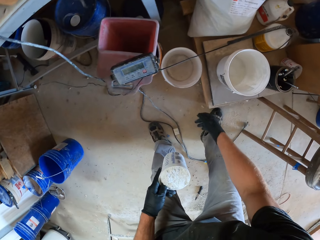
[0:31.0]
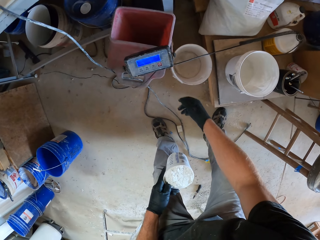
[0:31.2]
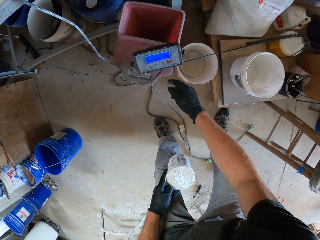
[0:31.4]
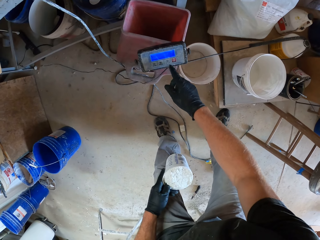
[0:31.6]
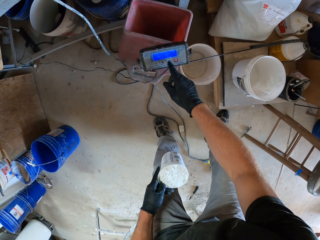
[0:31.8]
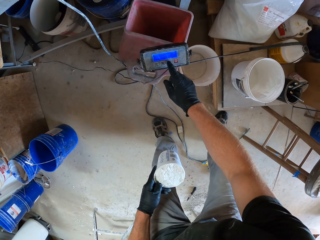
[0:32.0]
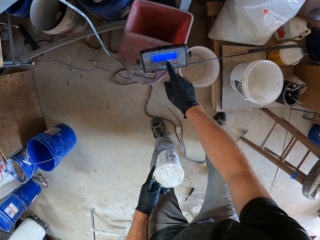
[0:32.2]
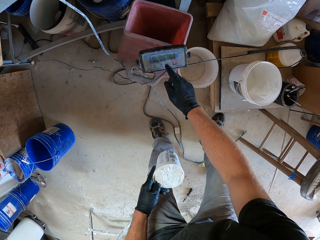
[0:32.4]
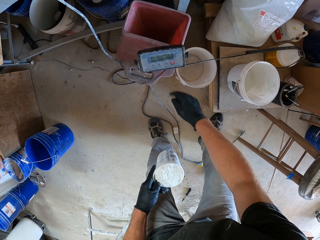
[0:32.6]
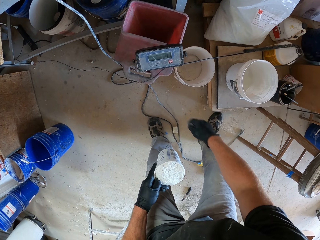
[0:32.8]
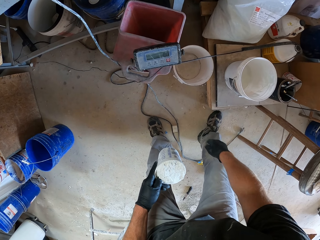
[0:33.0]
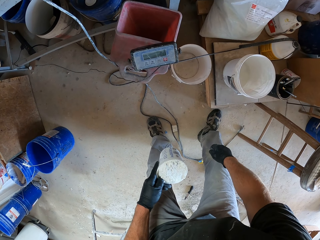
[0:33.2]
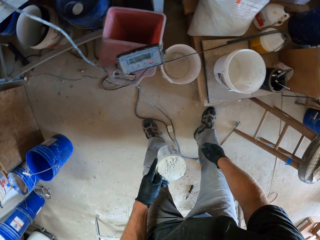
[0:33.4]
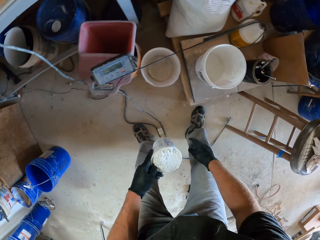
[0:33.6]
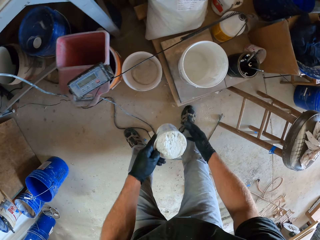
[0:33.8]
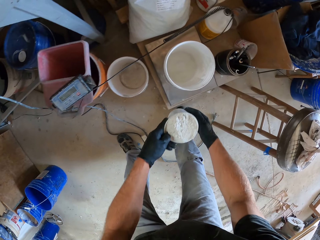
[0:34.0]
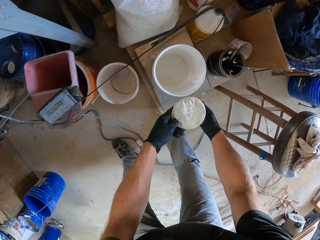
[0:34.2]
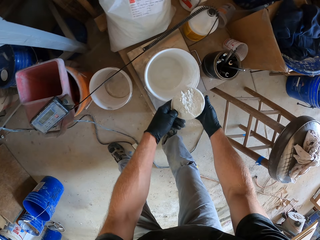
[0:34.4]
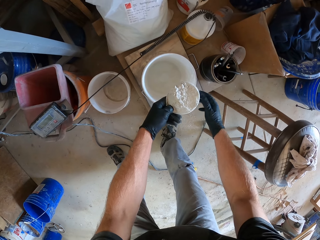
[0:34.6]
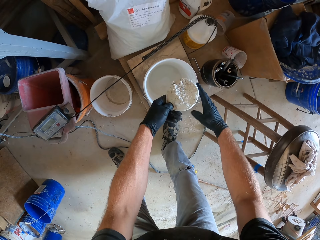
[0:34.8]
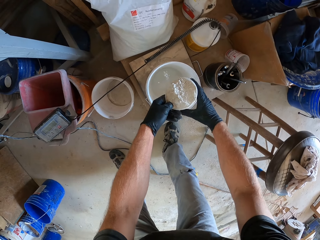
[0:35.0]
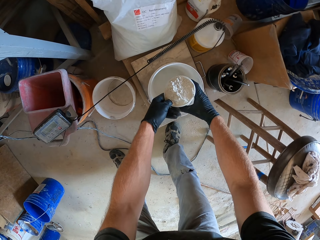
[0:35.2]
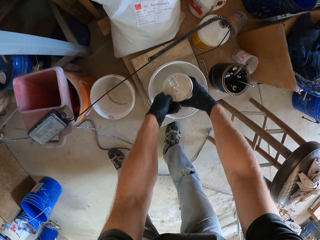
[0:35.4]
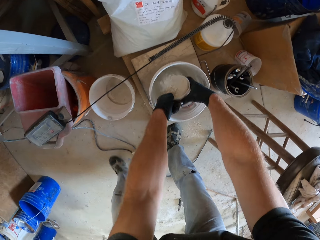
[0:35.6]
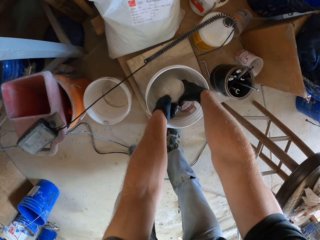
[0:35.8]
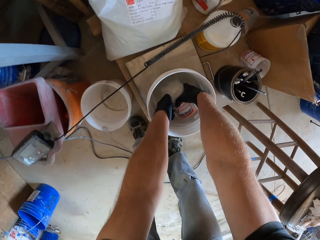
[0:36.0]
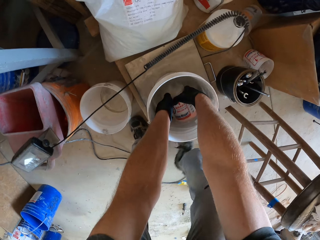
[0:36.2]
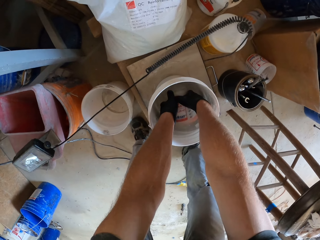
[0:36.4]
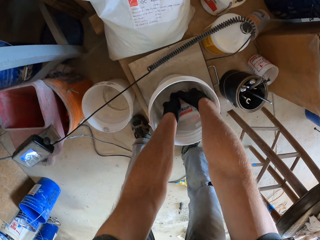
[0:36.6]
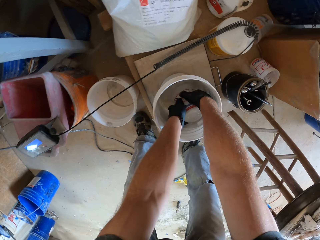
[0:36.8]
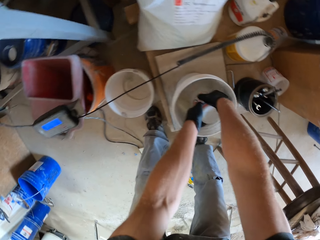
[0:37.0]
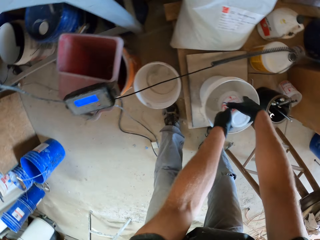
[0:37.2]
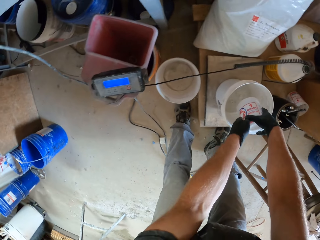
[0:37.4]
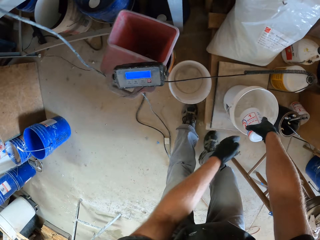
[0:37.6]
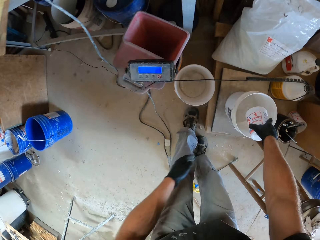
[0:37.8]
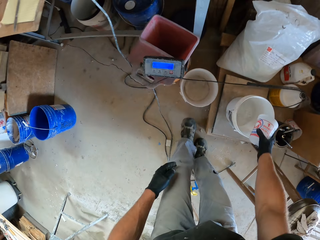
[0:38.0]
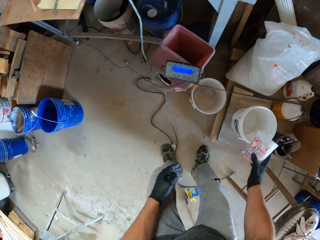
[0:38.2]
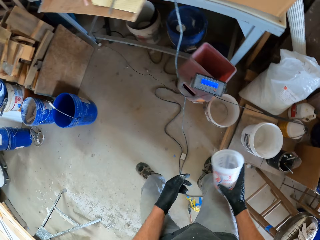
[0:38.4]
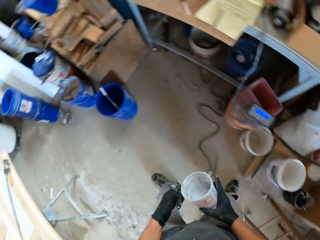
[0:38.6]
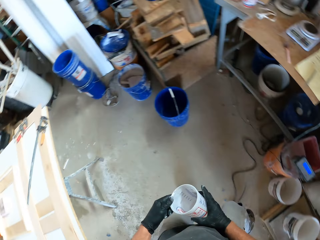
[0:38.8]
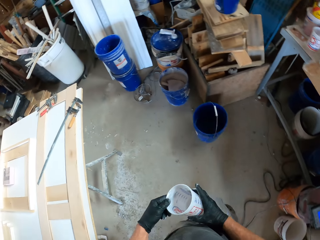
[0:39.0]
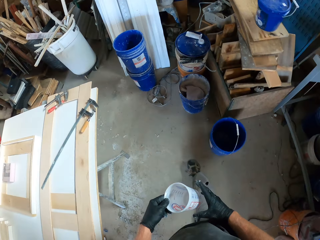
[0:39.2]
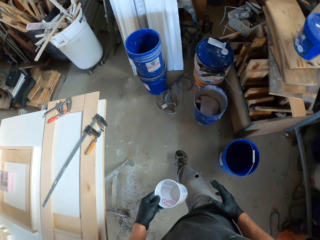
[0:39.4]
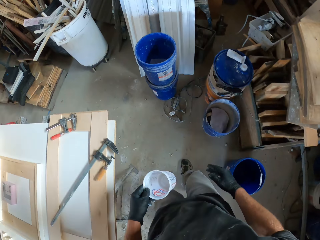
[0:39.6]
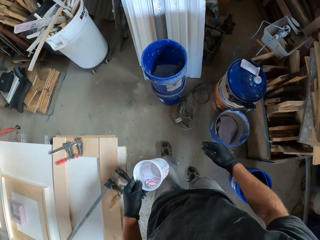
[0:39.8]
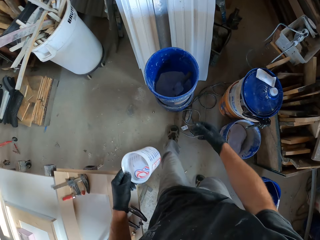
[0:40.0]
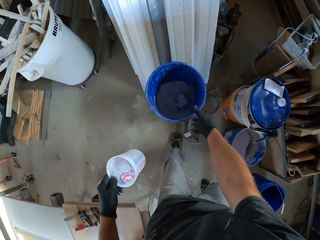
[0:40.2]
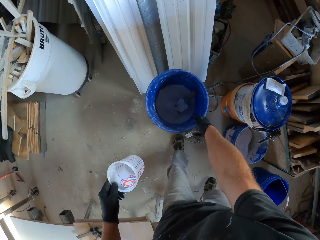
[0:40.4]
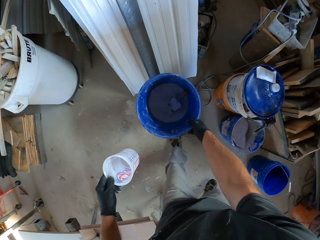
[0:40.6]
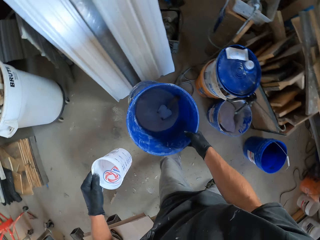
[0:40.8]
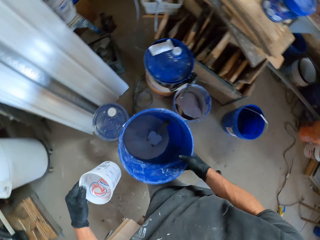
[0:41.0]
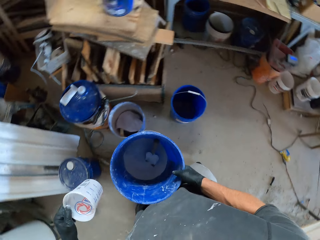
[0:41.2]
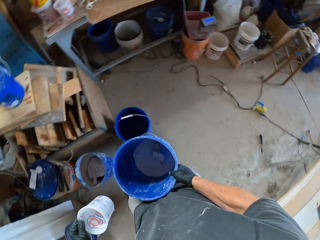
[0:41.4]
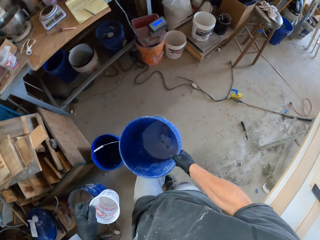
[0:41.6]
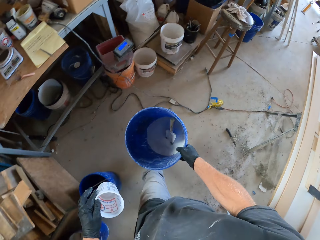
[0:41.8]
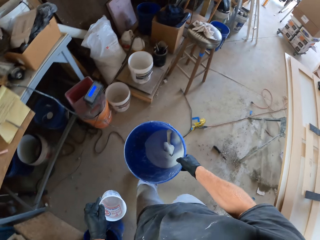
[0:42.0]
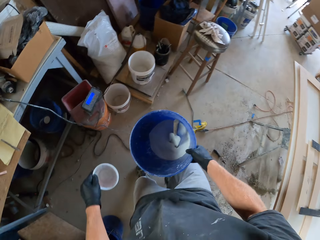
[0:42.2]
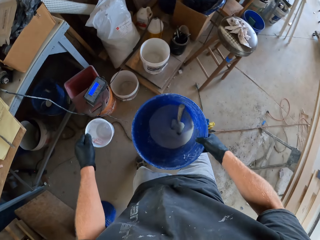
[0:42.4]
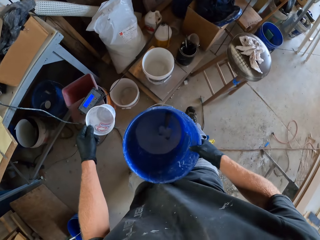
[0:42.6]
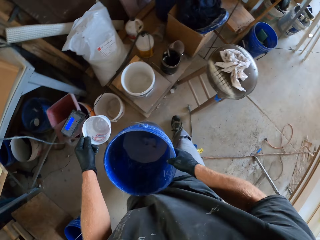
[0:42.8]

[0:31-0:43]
The camera wearer presses a button on a radio. They pour the white cement from the plastic container into the white bucket. They walk towards the powder bucket. They carry the blue bucket. They take the powder bucket.

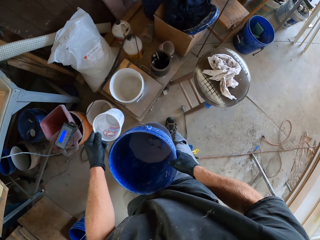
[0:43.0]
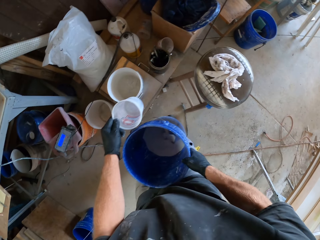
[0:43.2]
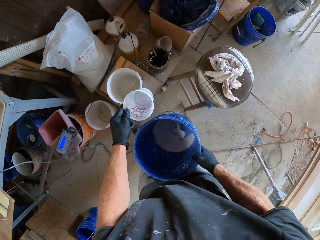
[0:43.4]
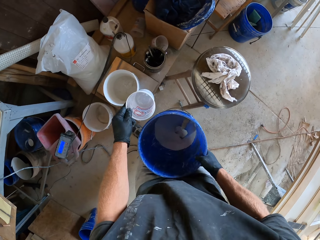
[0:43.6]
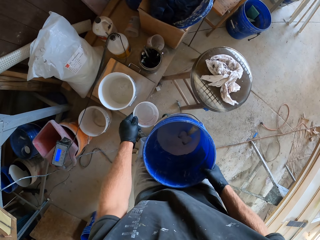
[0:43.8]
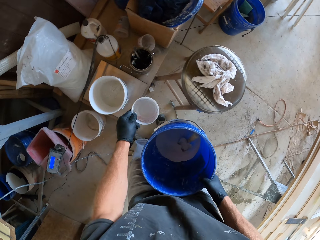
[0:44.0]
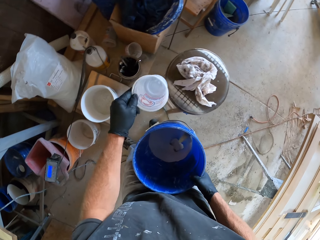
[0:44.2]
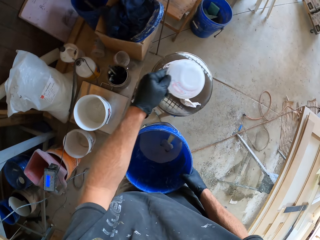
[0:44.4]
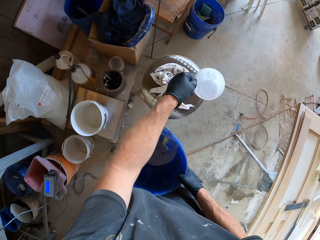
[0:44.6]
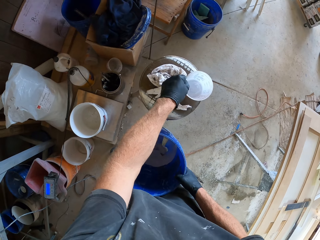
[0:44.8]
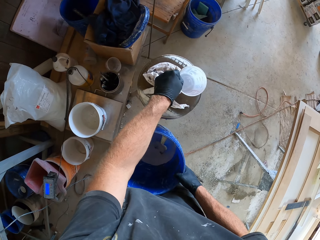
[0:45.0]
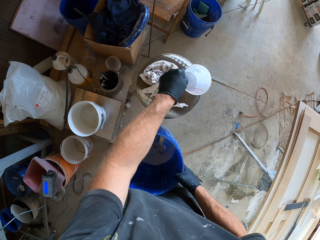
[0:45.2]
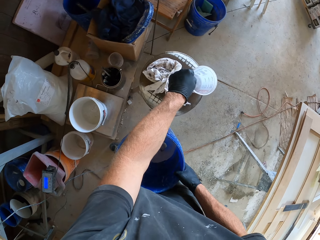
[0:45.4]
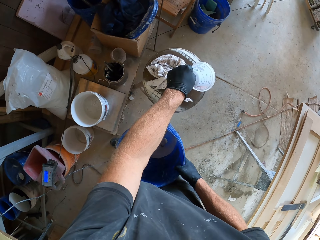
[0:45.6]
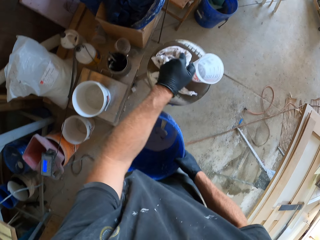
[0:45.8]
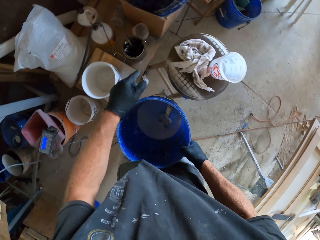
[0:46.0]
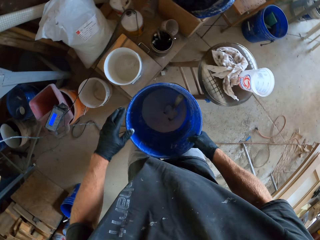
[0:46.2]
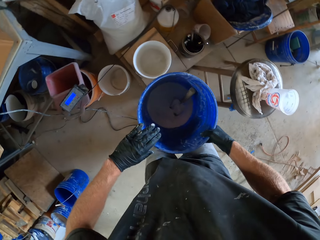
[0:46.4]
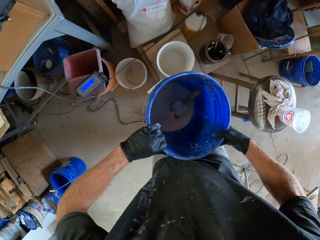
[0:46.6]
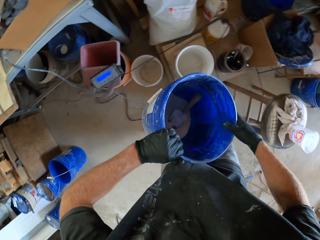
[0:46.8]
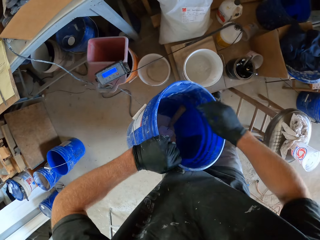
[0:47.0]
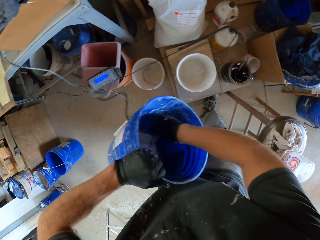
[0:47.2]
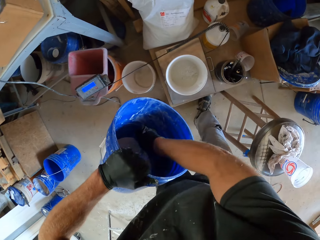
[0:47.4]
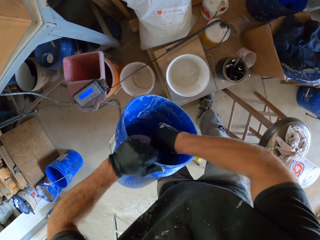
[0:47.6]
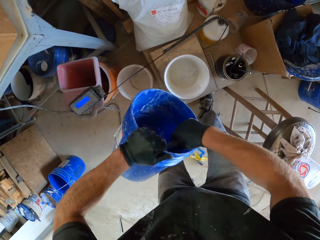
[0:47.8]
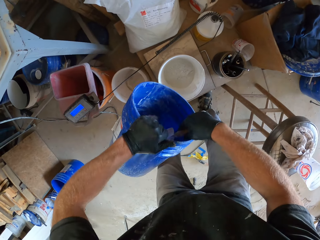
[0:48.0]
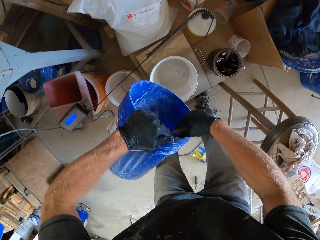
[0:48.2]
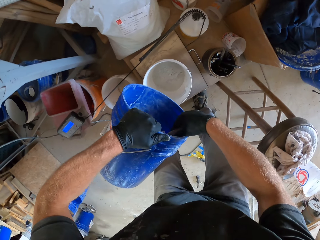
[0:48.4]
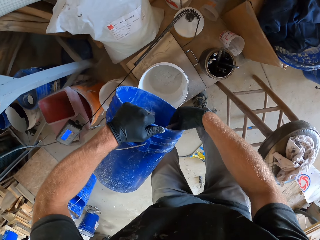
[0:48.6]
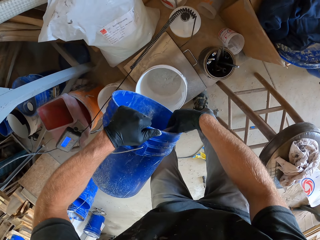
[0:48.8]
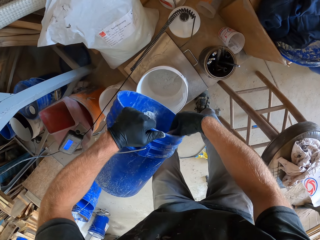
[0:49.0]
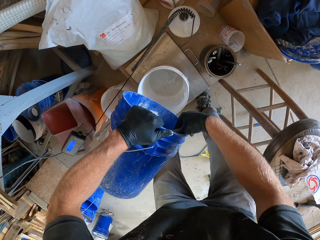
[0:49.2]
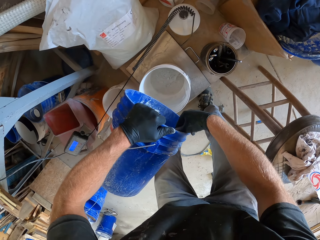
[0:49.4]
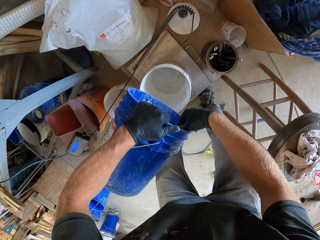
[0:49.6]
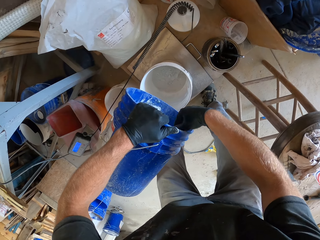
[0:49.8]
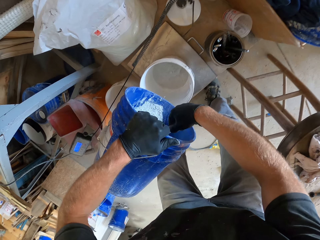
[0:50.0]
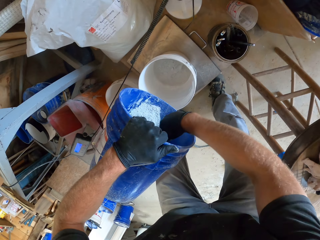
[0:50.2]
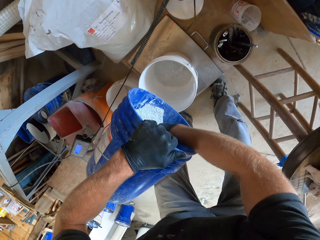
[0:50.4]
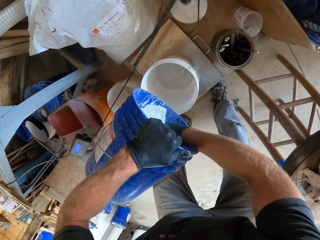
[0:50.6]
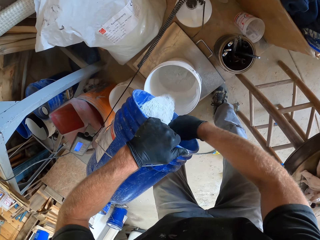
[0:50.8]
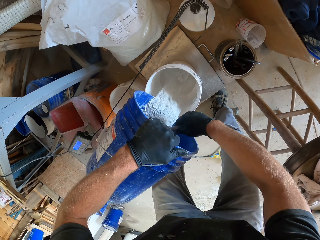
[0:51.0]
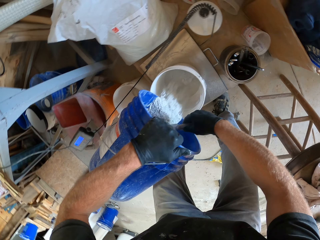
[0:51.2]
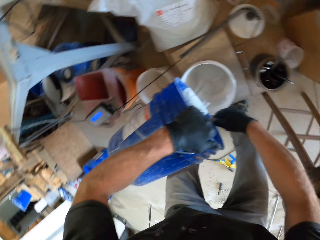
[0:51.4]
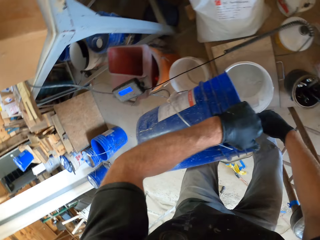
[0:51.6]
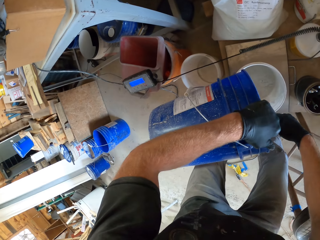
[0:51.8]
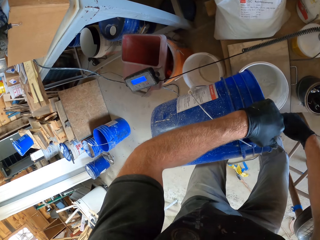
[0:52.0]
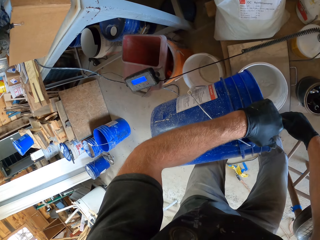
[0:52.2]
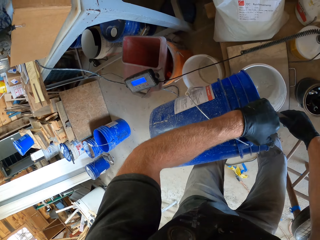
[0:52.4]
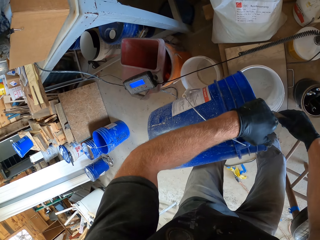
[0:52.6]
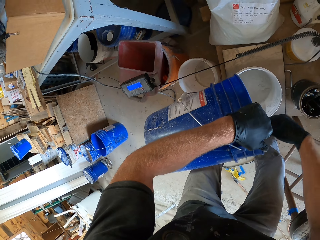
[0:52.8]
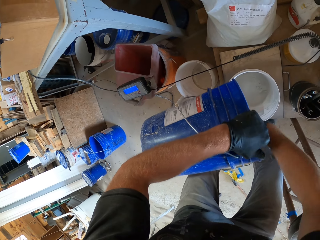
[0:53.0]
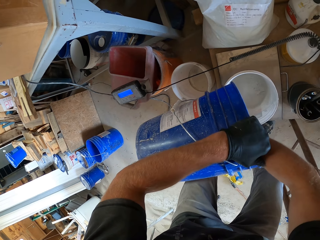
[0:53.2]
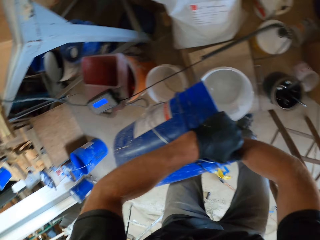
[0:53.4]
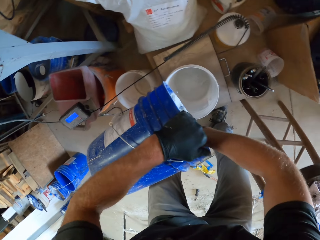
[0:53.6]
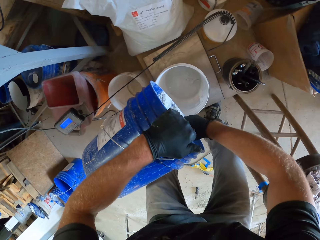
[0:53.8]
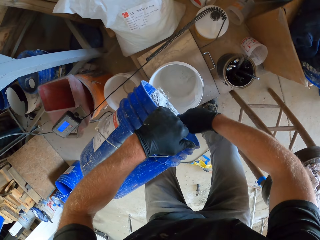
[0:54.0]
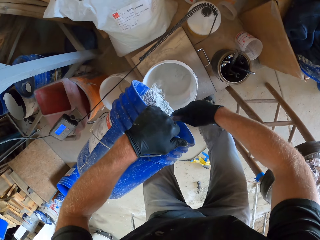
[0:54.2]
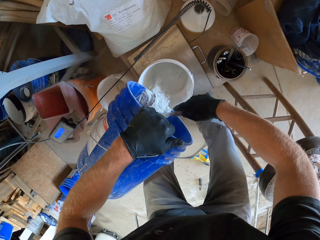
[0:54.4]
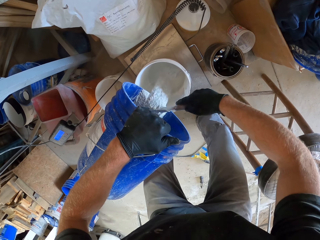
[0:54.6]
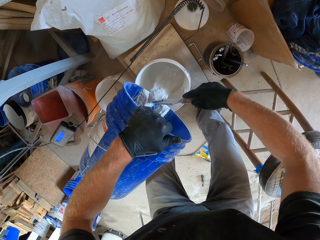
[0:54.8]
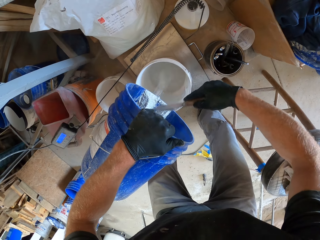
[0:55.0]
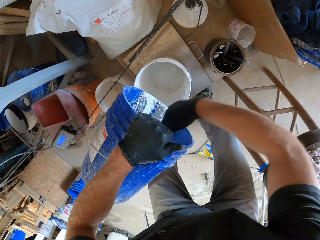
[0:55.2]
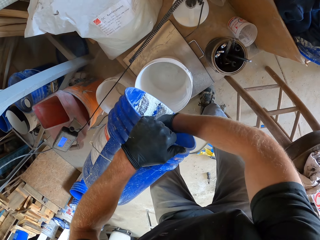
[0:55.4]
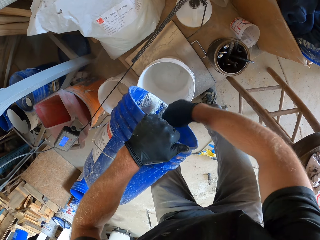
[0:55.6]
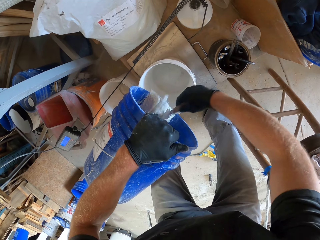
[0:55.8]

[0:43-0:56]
The camera wearer drops the plastic container on a stool. They hold the trowel or scooper in the blue bucket. They take the scooper. They pour white cement from the blue bucket into the white bucket with the trowel.
